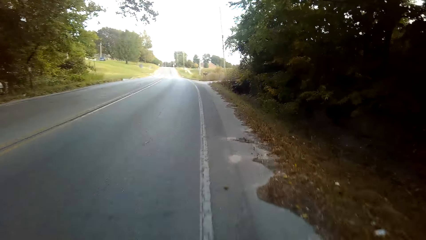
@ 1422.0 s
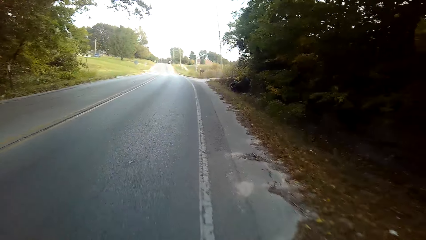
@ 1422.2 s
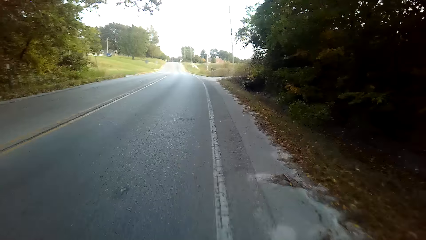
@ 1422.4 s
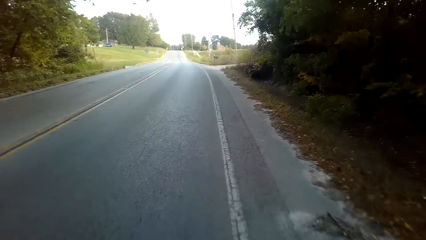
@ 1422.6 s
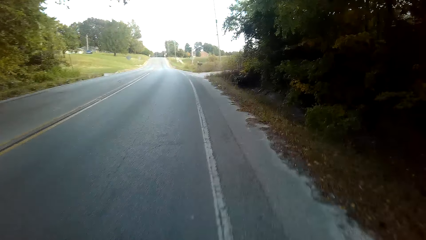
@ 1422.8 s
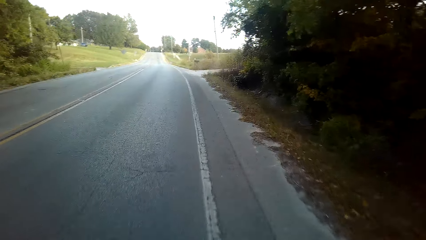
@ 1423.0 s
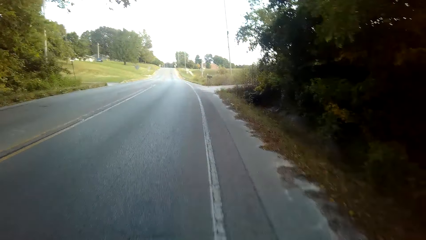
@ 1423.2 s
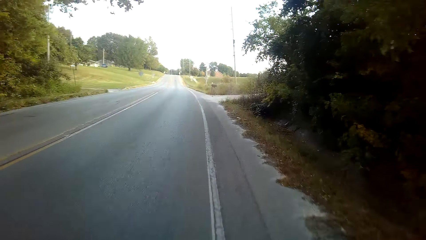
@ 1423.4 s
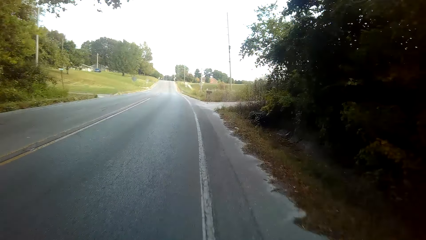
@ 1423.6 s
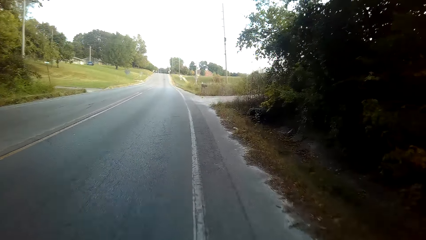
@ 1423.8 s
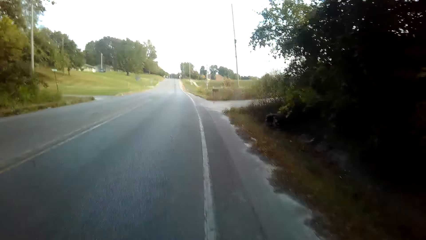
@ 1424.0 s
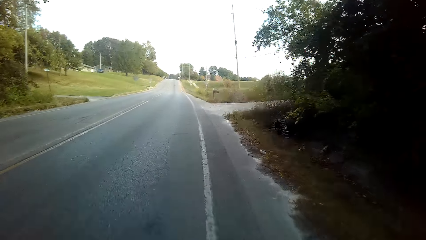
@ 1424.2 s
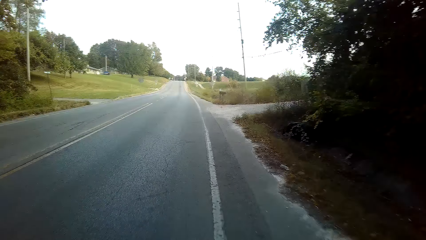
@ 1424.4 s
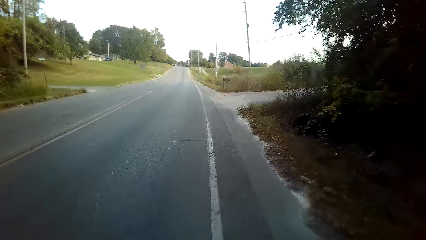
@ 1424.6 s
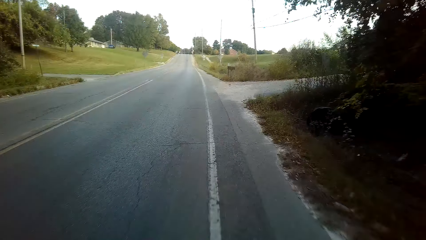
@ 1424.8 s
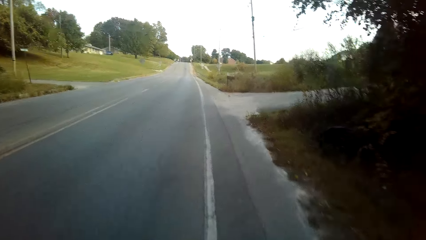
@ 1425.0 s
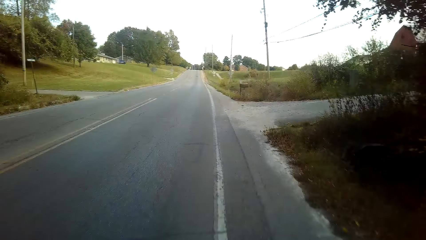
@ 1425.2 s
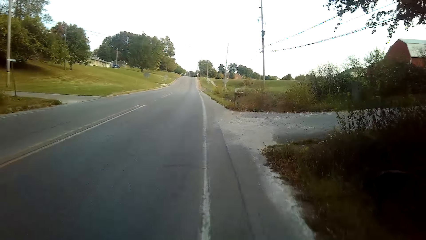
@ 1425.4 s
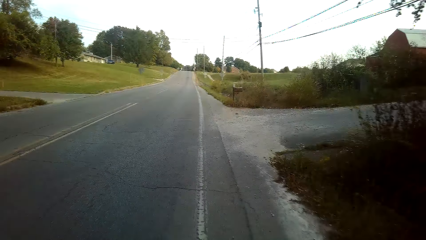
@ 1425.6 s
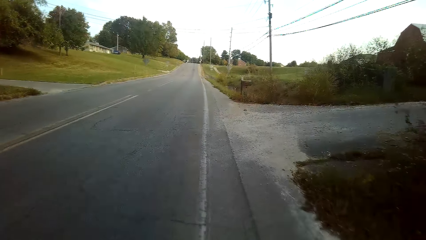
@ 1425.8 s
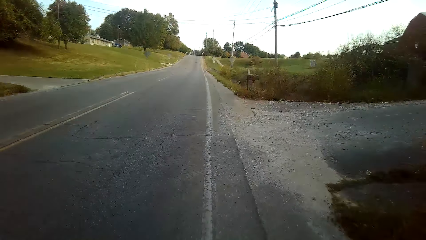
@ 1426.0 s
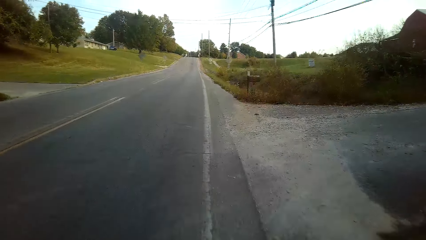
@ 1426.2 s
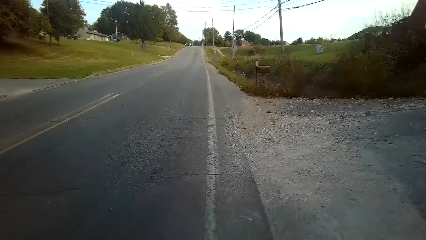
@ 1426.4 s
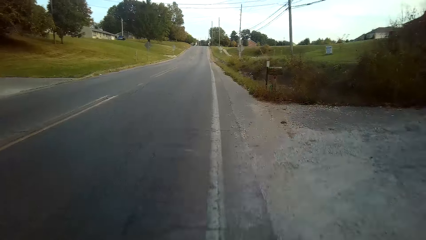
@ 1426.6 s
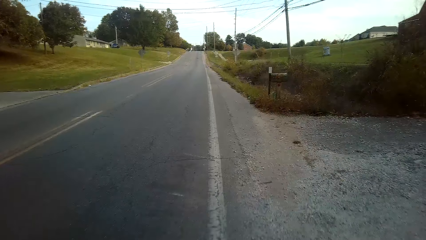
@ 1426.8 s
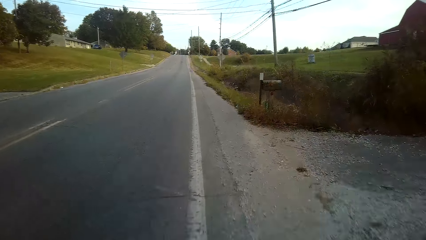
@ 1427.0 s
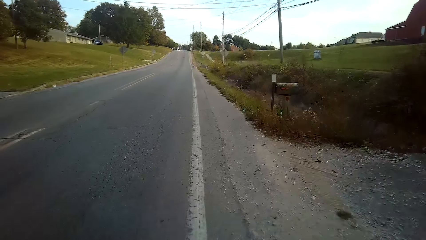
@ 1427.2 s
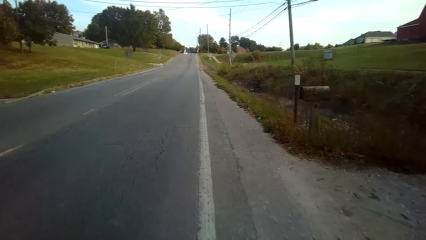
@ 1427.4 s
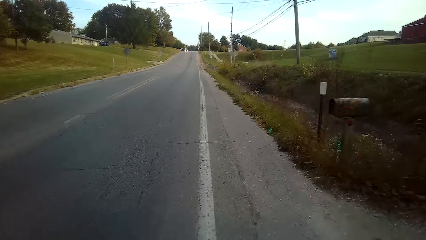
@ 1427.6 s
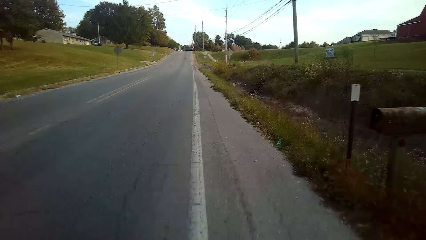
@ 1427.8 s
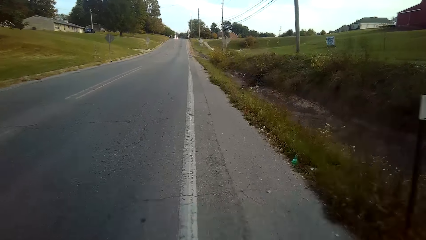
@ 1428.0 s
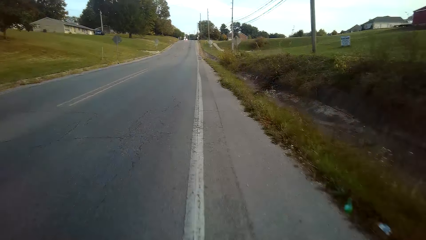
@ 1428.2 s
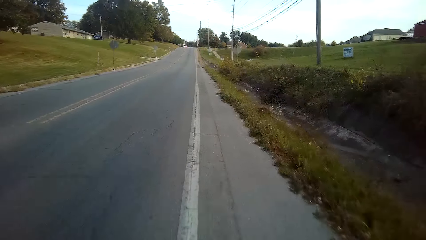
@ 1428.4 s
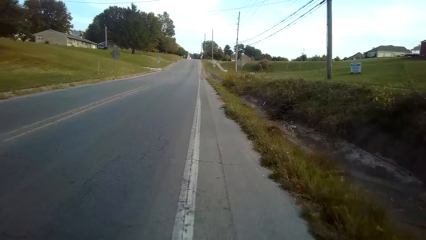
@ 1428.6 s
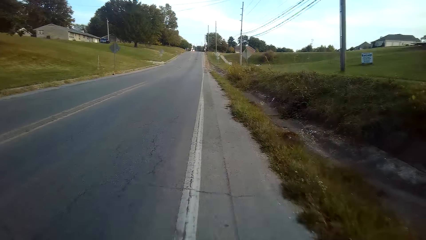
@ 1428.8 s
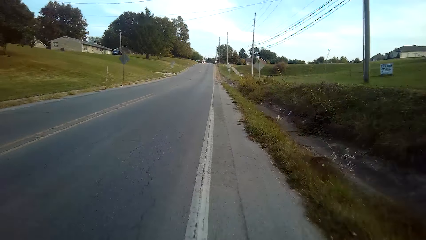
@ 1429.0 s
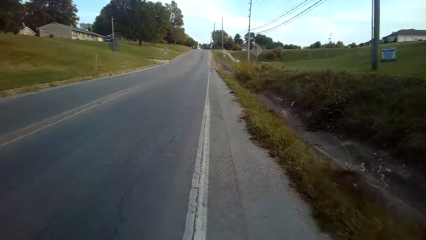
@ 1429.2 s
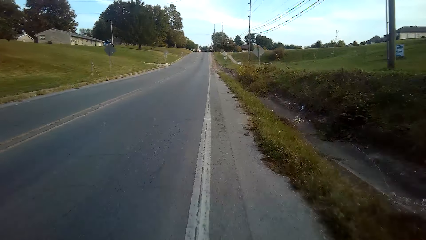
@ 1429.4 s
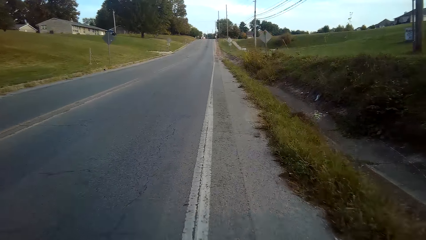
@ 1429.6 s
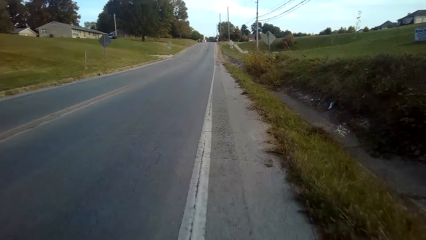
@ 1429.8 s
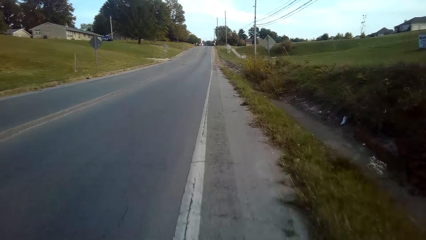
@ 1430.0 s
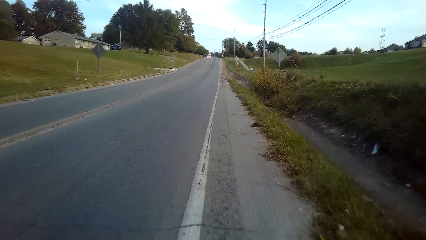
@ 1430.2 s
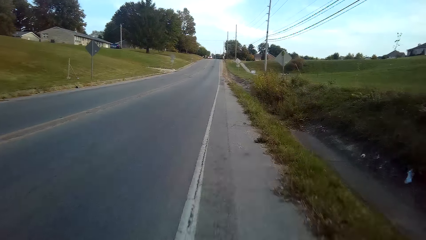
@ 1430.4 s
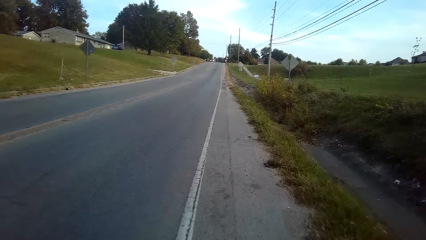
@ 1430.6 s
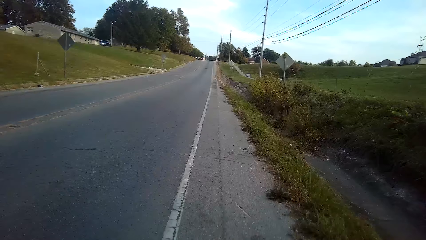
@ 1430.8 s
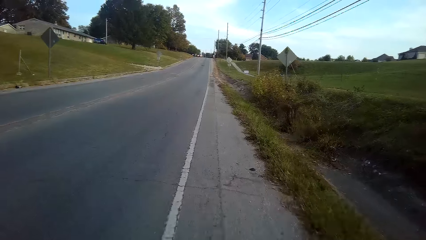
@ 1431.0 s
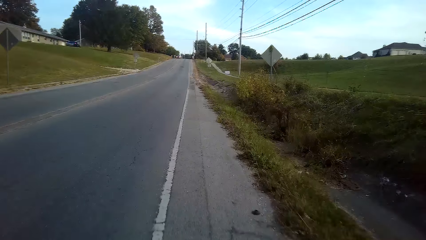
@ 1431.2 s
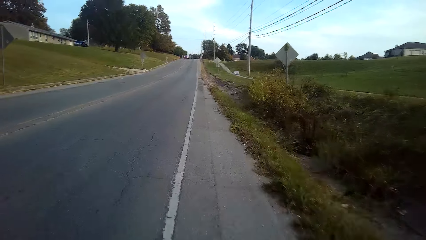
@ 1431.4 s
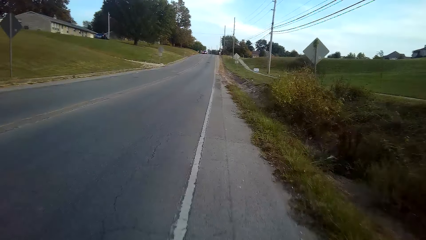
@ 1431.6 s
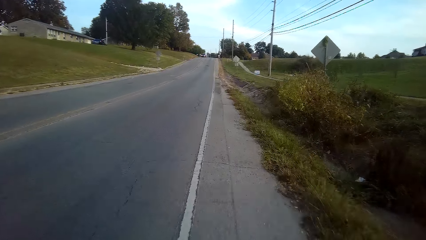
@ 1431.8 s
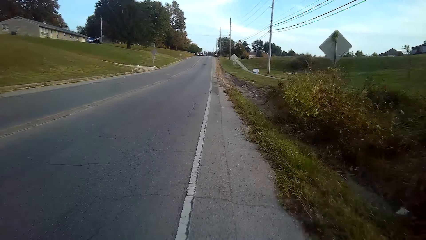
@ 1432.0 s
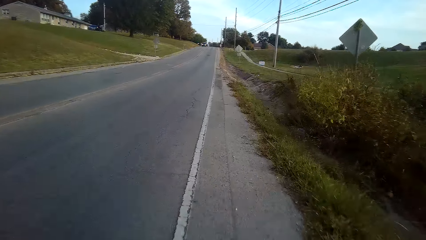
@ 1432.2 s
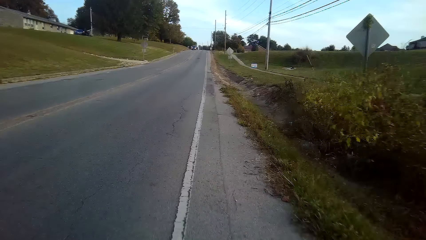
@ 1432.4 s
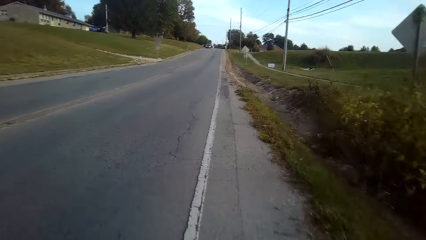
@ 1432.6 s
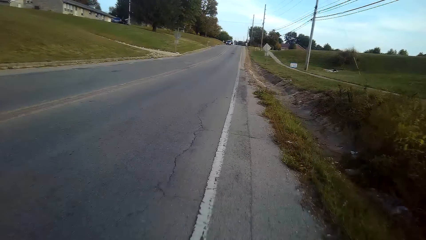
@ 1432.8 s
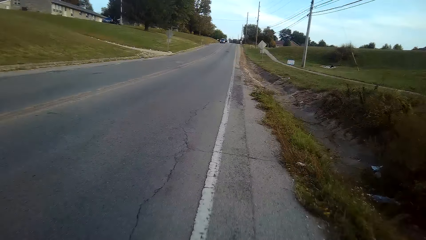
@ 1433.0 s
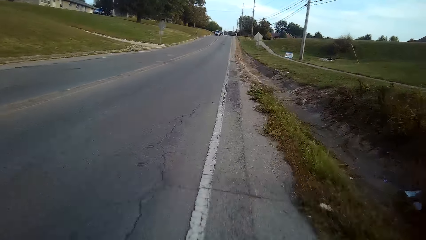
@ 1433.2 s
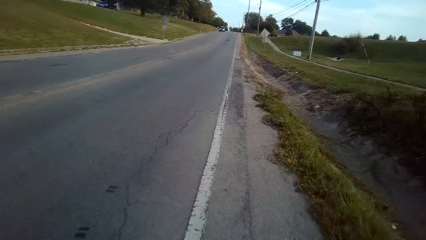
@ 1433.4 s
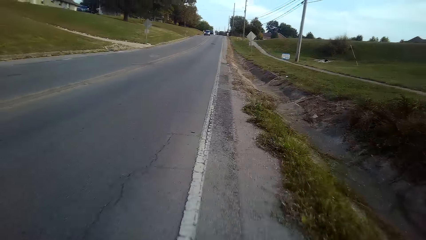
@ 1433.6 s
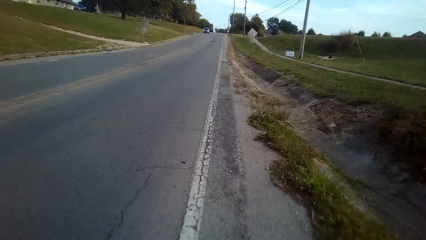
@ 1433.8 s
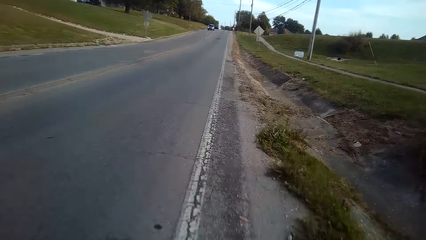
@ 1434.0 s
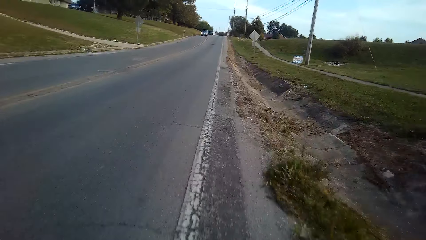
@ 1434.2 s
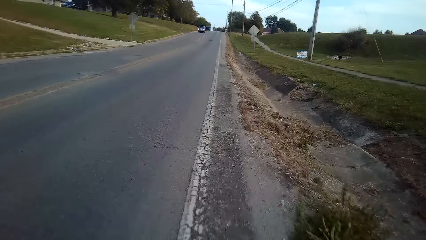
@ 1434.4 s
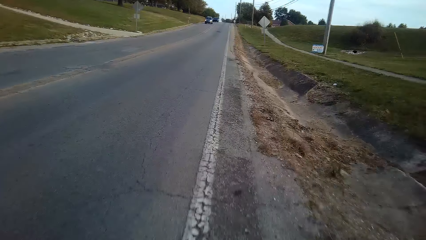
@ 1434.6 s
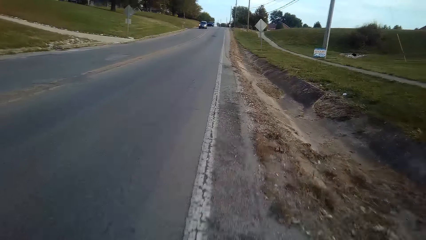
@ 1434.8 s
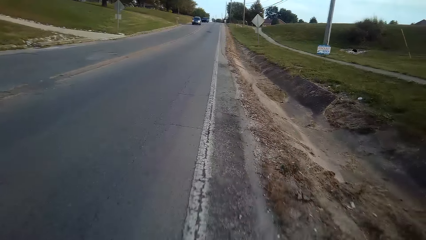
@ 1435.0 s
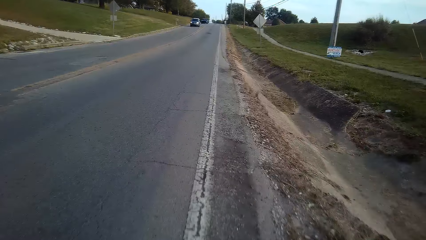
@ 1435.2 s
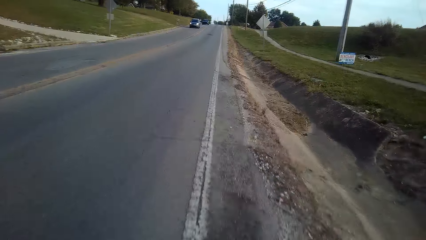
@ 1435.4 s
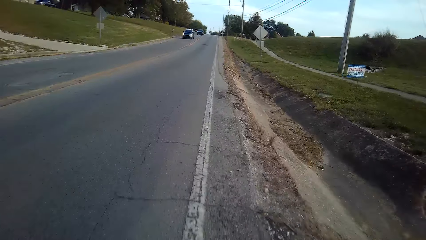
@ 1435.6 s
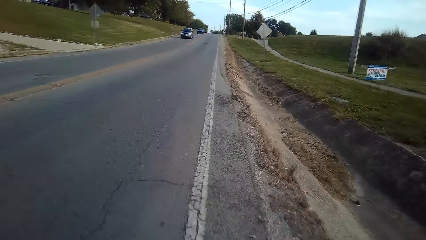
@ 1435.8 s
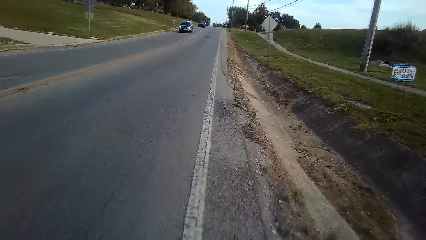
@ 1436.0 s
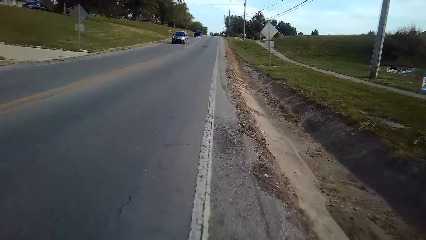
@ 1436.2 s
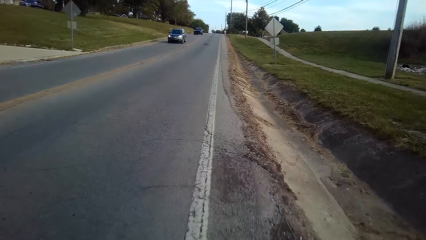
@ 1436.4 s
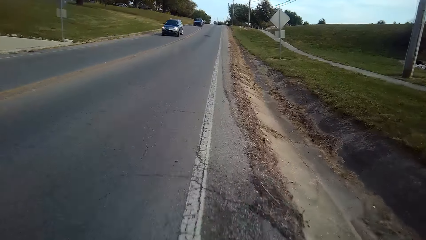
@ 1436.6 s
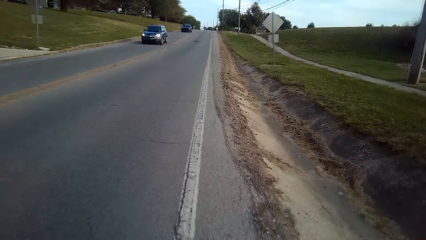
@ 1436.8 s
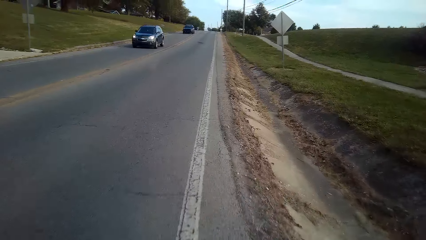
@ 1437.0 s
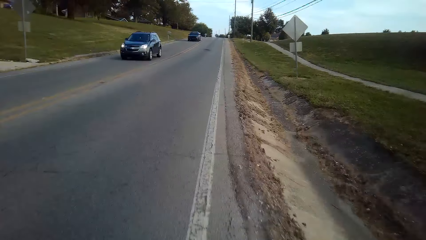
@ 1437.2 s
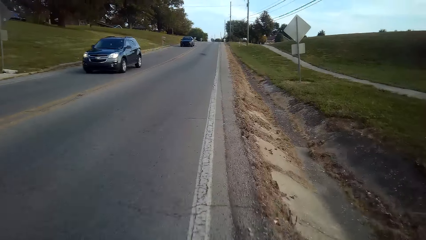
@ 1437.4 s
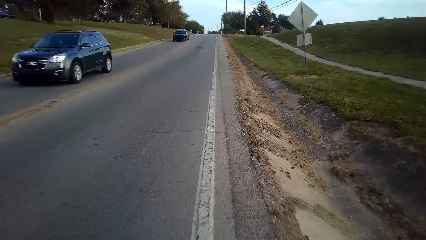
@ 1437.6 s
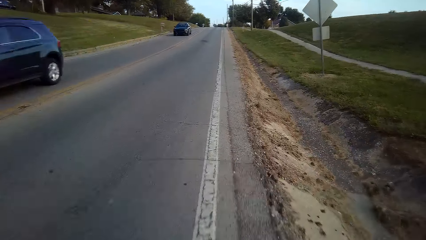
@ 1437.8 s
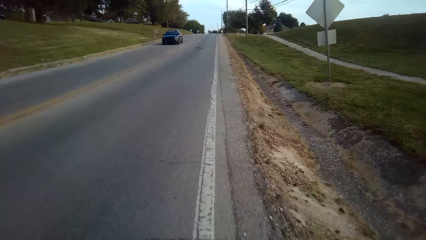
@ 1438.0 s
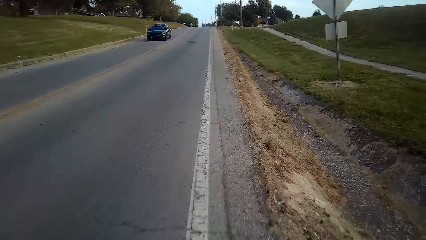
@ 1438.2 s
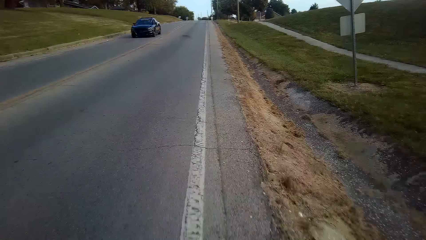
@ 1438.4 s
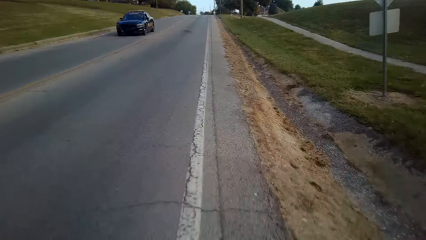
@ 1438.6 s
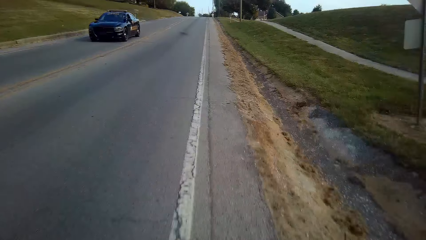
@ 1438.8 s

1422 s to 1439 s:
The camera wearer cycles on the road.
